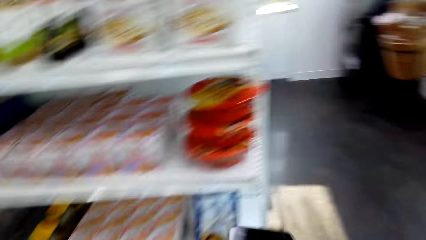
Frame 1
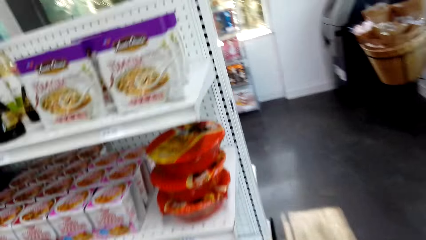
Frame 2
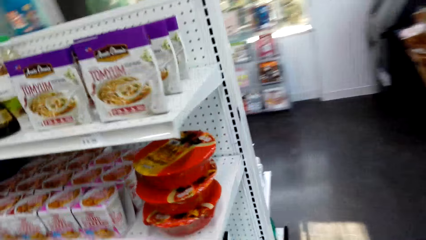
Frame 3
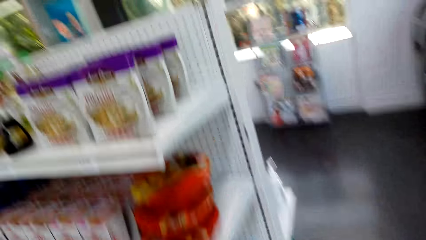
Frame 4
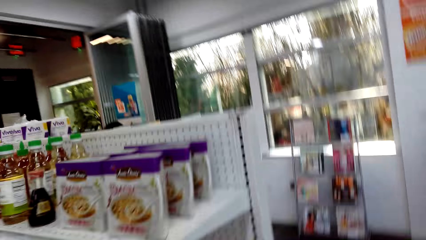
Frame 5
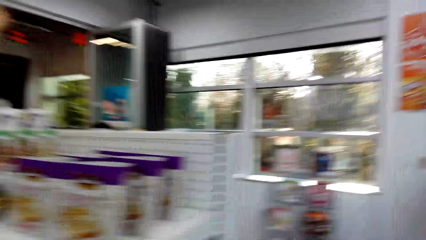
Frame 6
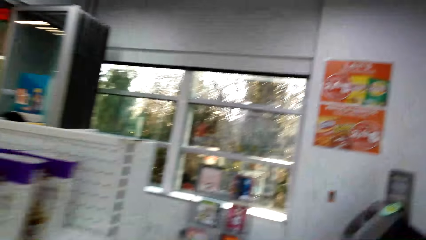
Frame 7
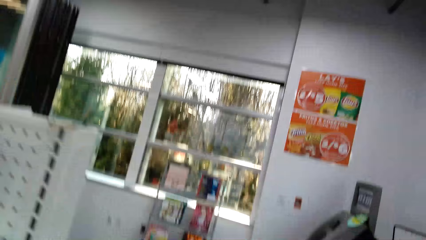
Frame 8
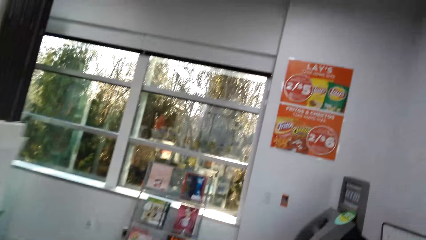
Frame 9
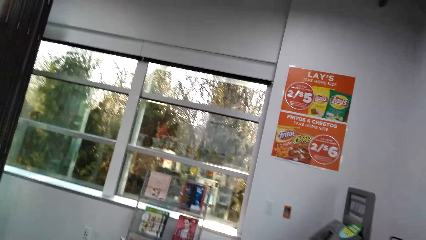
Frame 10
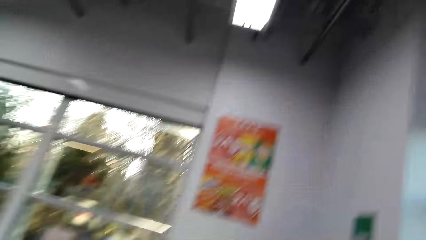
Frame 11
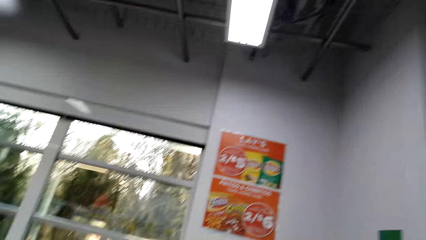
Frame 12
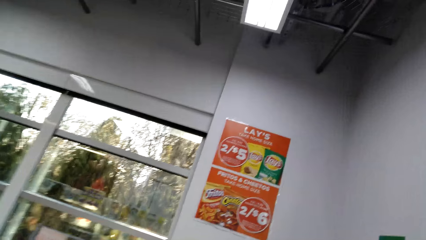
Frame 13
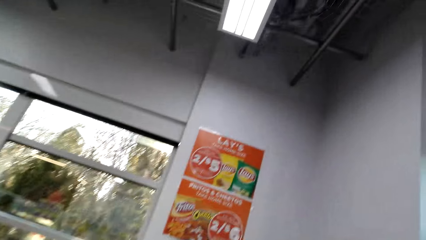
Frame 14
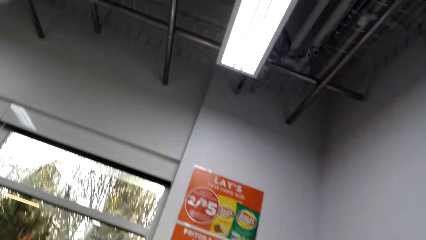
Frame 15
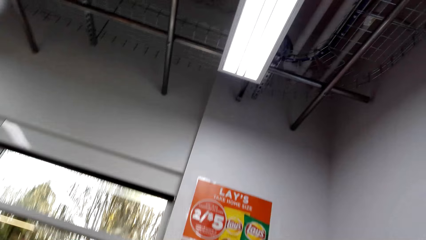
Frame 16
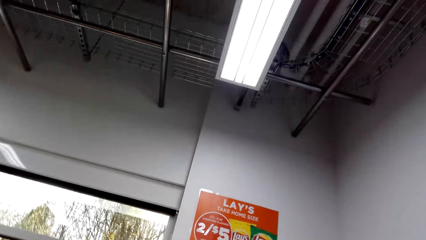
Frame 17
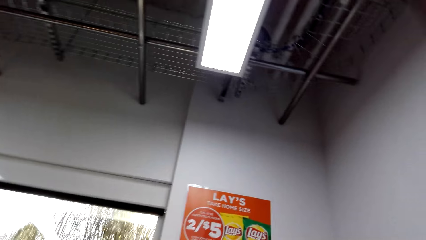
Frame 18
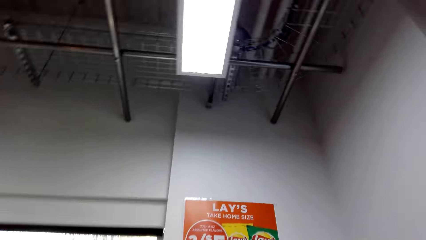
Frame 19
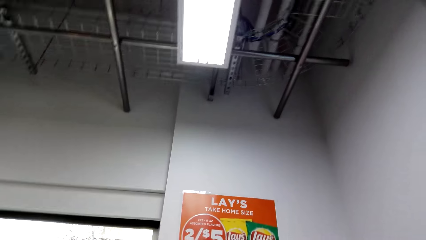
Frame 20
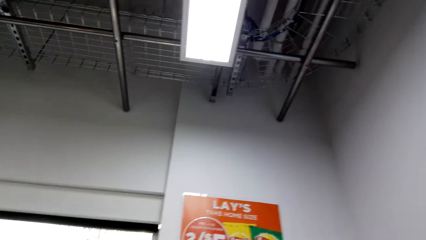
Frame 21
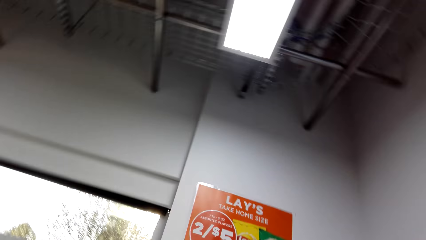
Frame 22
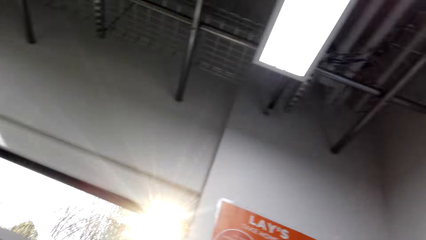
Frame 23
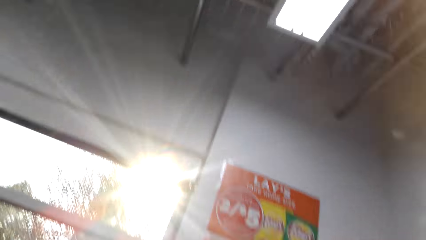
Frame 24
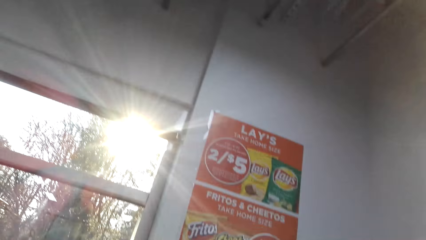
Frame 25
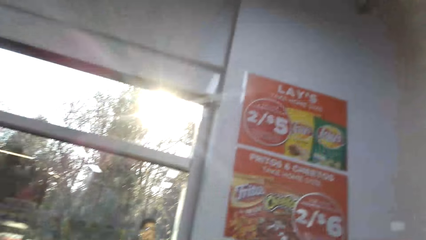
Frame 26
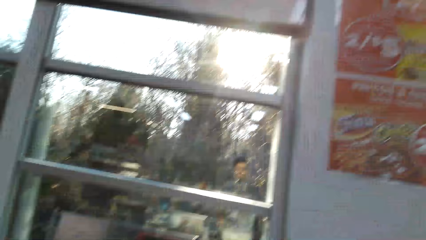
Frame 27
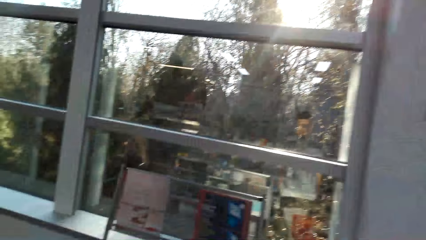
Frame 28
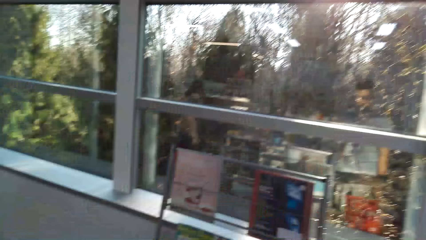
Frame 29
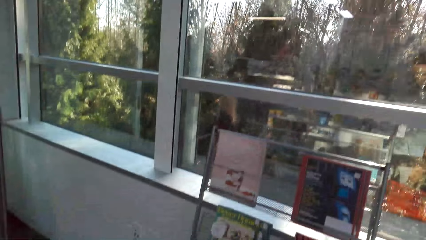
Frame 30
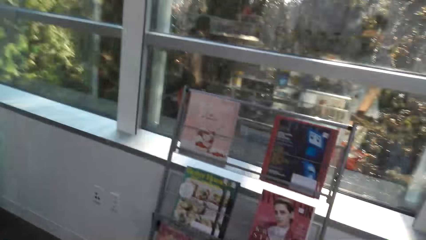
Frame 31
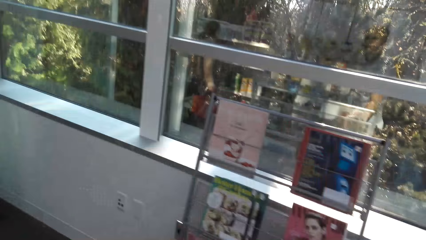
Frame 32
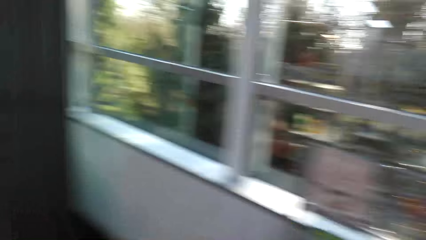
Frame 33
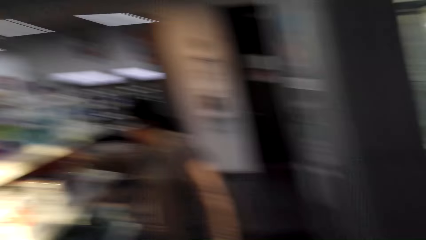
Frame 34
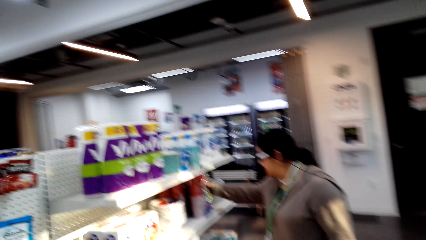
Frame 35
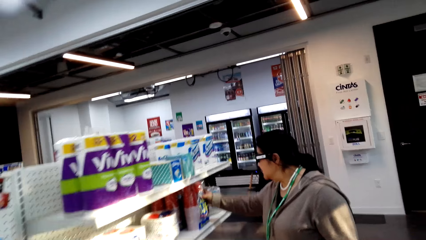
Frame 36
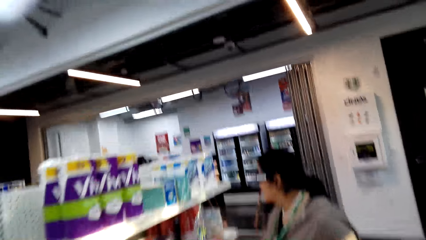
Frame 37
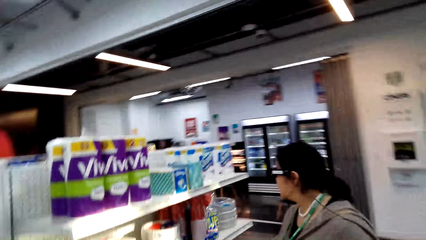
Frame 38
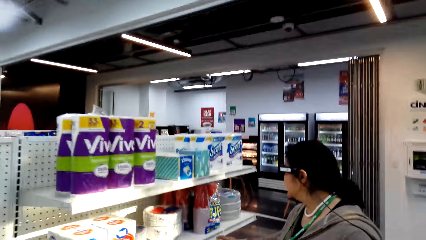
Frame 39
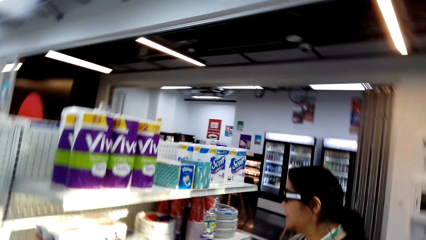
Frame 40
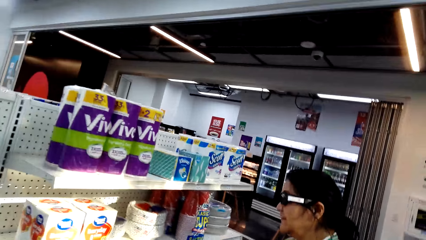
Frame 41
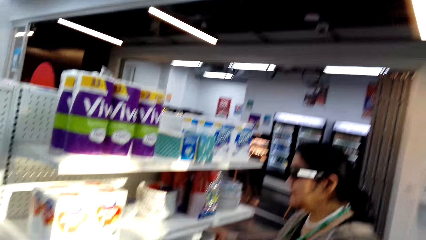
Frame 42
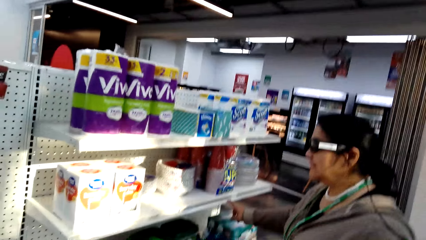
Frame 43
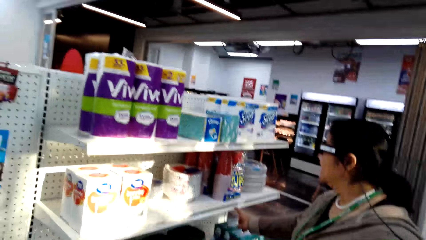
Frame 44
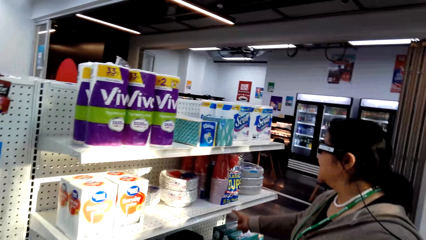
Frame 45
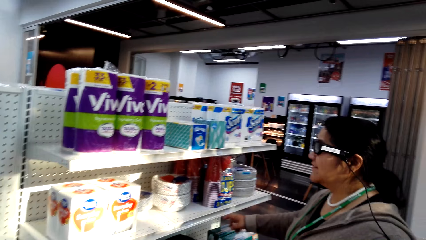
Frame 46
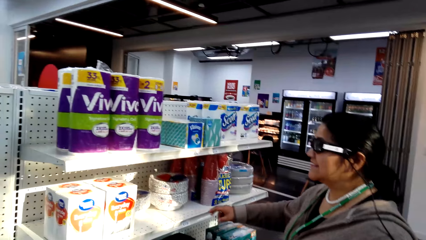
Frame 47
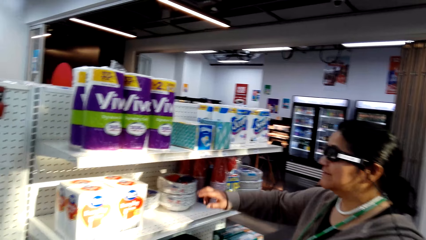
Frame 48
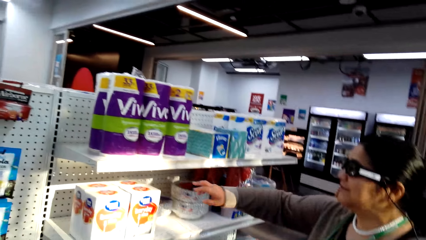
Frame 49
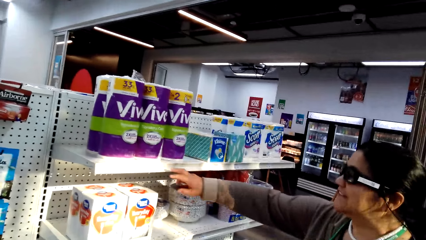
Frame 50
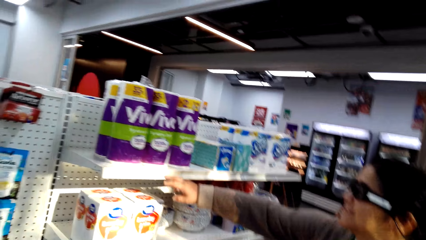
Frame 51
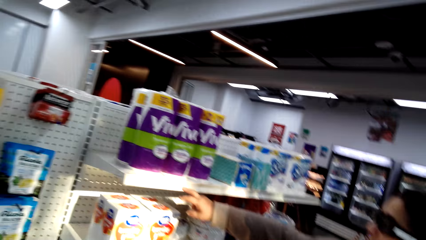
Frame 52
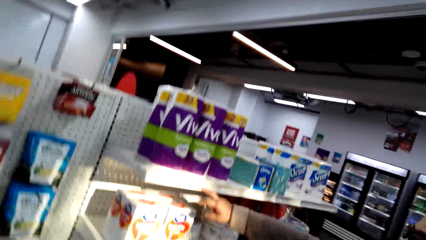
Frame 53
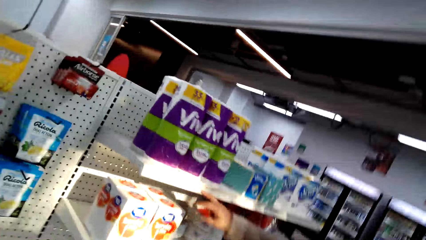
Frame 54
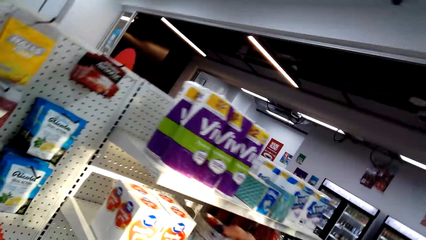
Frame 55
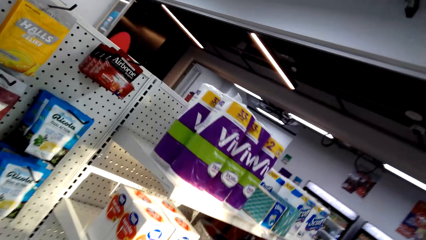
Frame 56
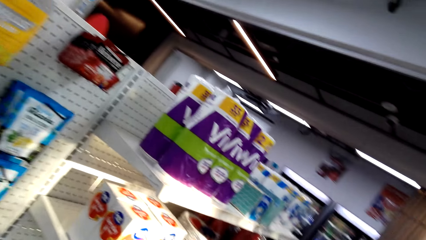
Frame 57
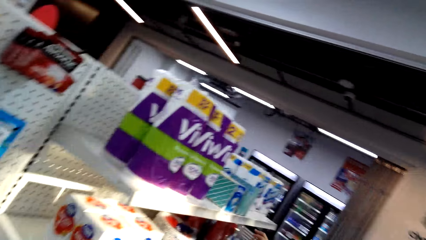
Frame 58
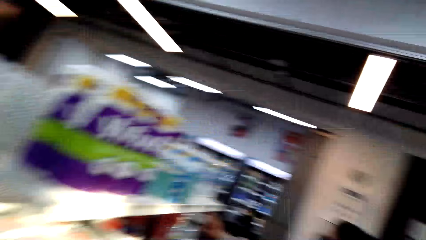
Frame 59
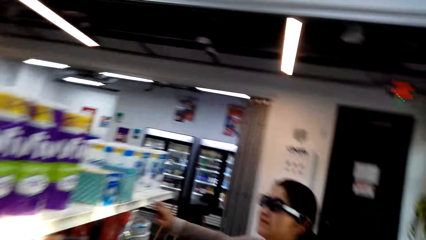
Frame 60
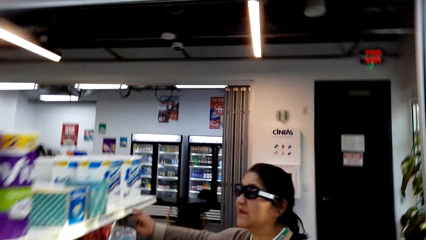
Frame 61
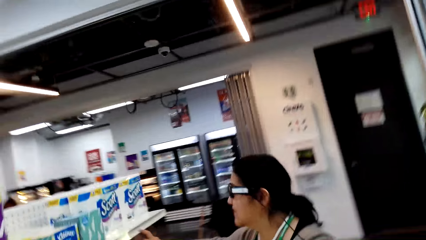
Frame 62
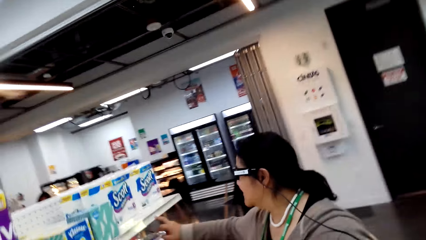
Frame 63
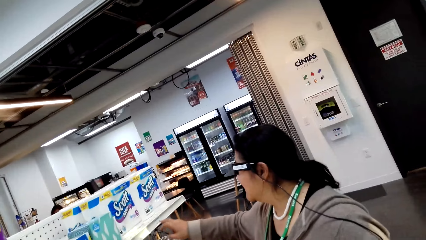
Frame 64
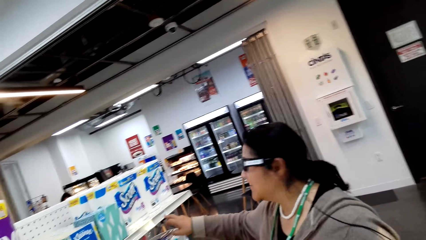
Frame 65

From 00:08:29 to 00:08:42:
The camera wearer touches something.

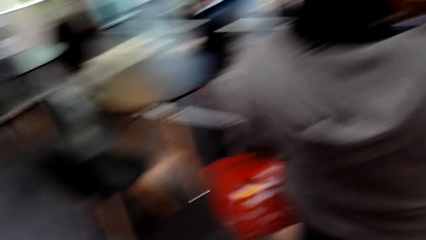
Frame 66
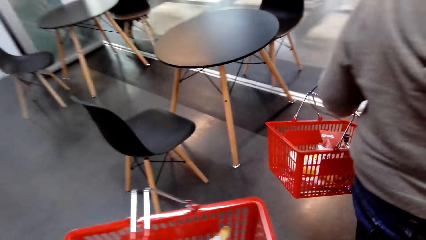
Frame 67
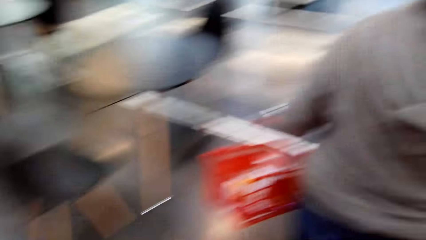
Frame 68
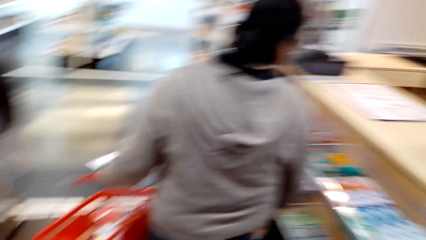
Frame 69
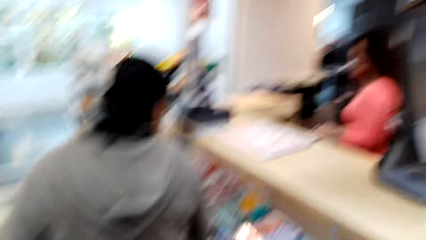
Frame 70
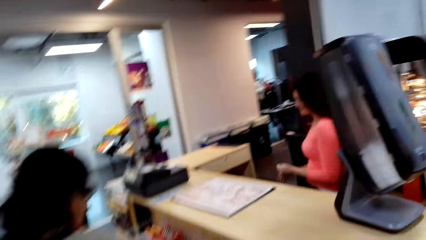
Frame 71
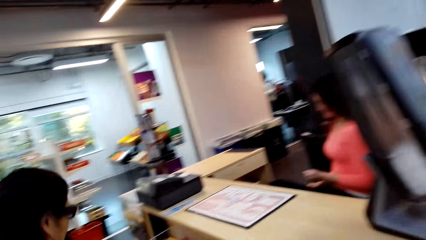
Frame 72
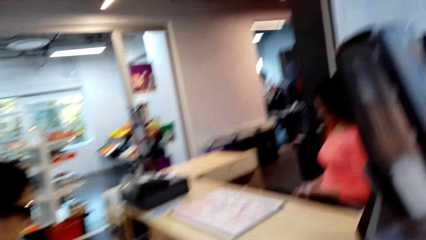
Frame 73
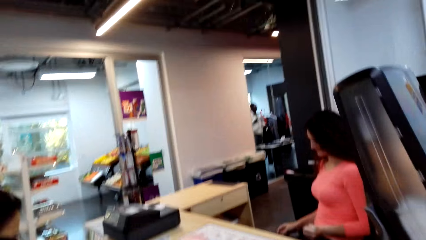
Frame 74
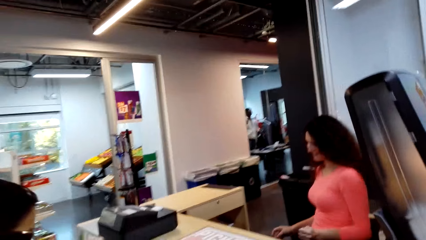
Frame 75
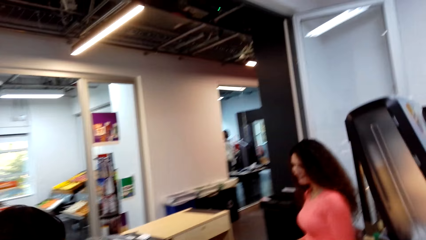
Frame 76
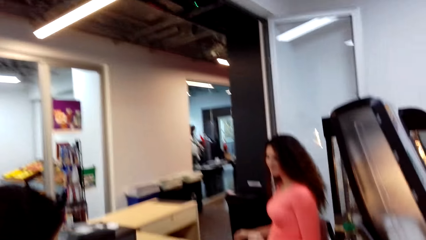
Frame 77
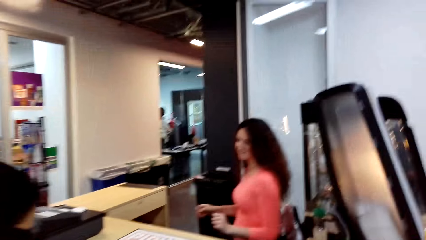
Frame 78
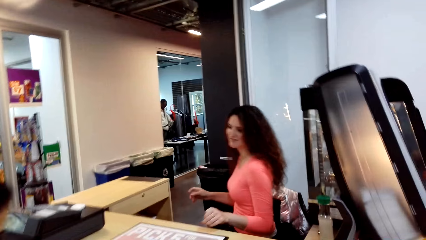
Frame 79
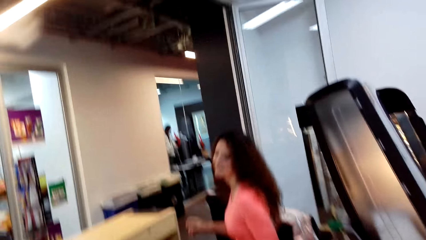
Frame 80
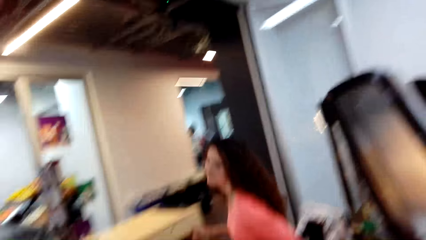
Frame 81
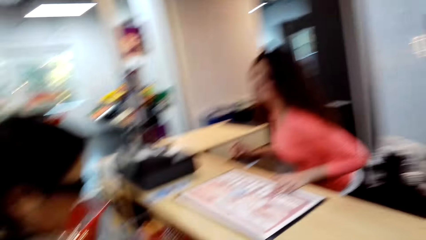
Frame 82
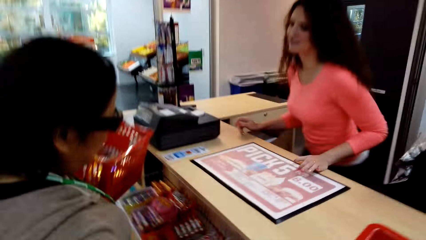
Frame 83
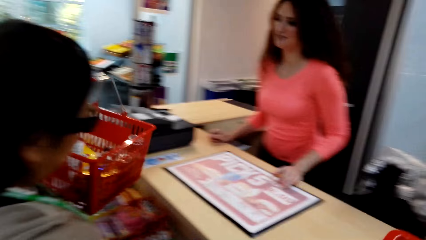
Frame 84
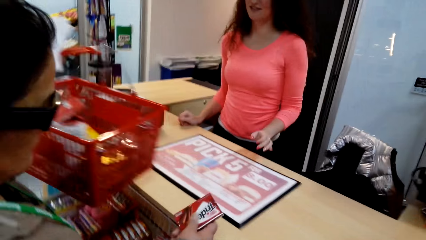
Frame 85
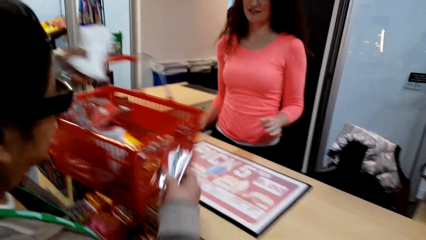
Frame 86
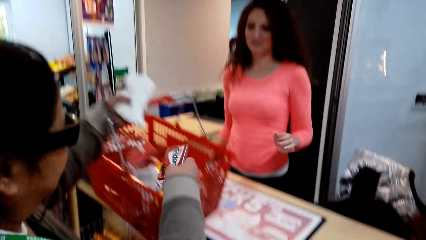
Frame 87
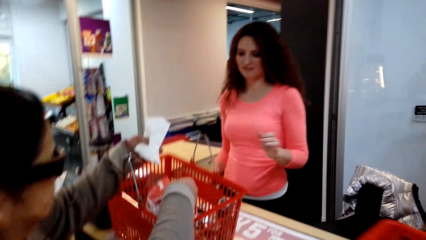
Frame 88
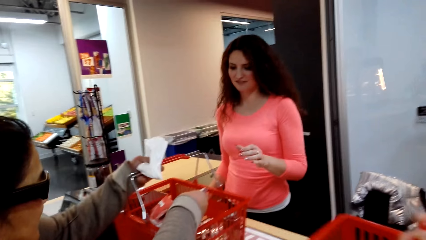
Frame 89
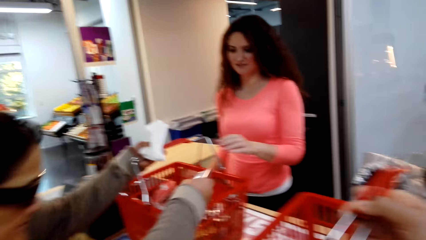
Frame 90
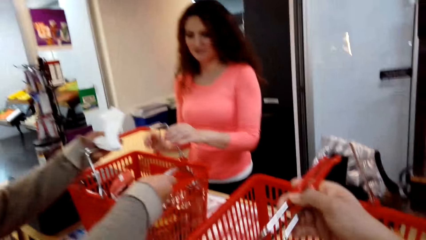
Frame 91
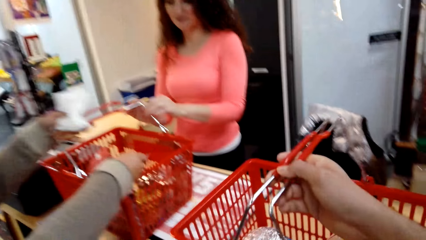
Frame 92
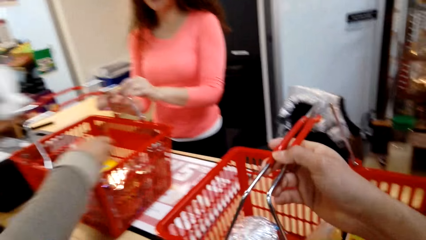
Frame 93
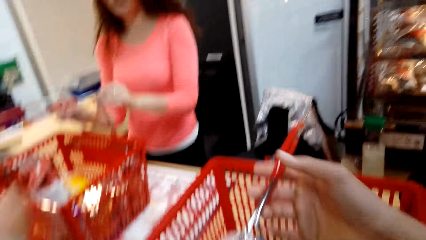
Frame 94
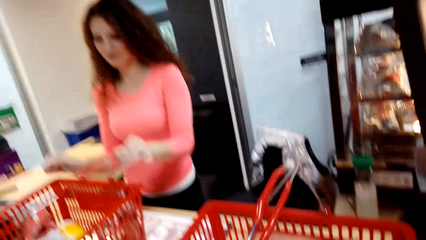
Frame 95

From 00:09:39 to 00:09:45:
A lady sits down. The lady stands up. Another lady places the shopping basket on the sales counter. The camera wearer places the shopping basket on the sales counter.
